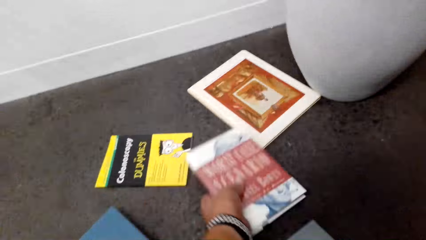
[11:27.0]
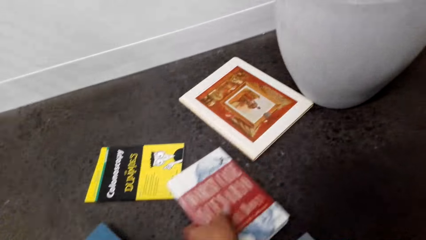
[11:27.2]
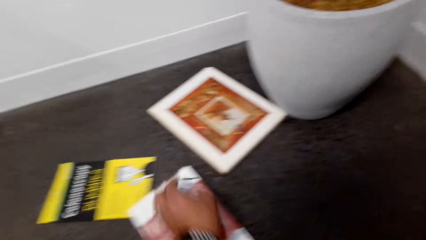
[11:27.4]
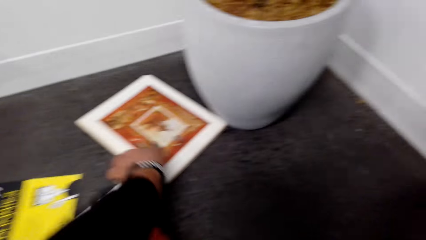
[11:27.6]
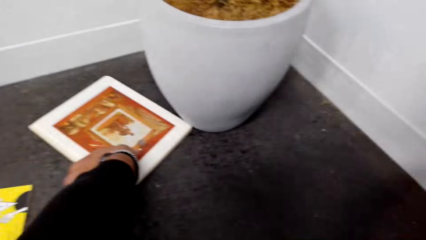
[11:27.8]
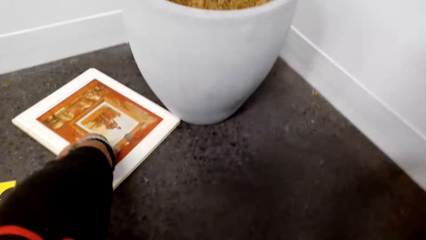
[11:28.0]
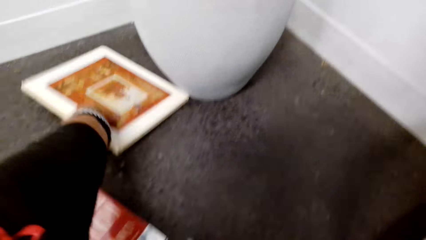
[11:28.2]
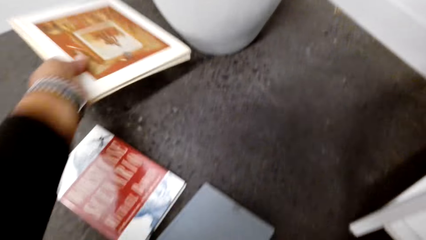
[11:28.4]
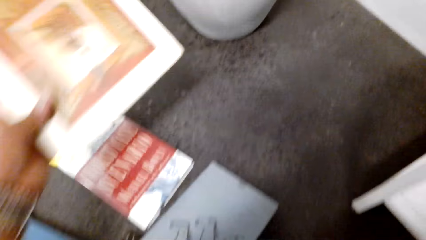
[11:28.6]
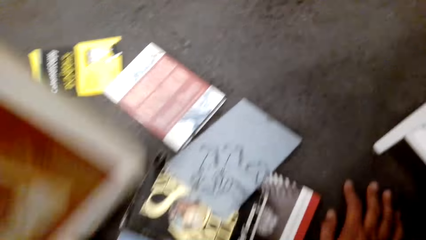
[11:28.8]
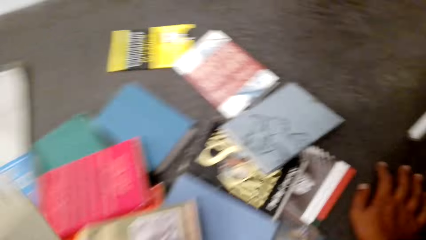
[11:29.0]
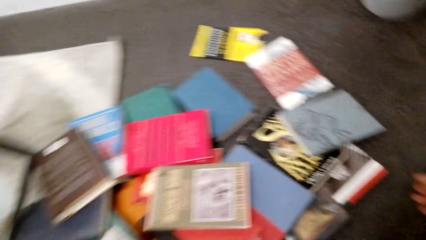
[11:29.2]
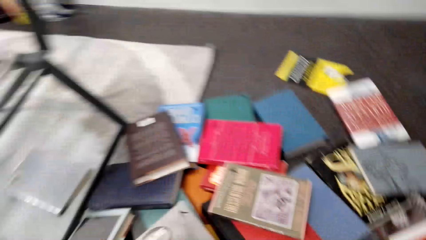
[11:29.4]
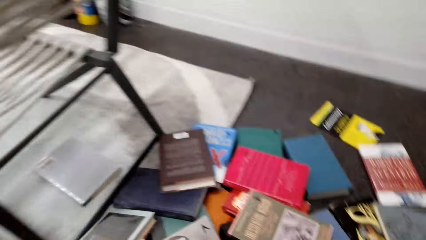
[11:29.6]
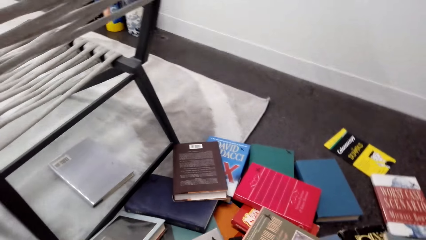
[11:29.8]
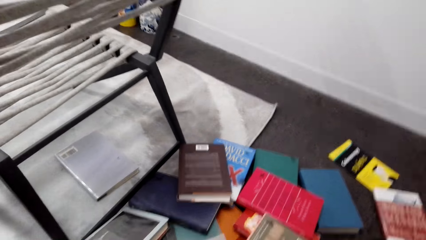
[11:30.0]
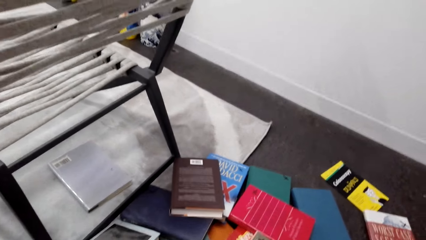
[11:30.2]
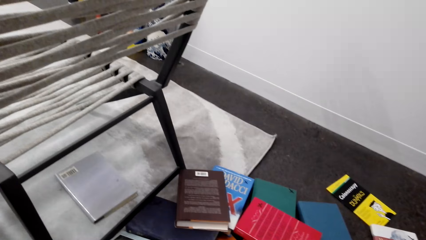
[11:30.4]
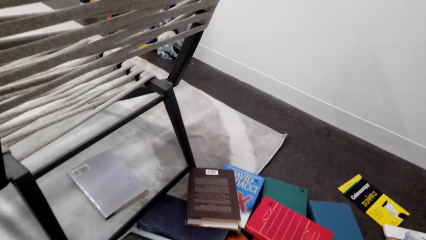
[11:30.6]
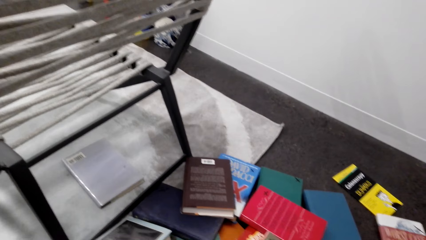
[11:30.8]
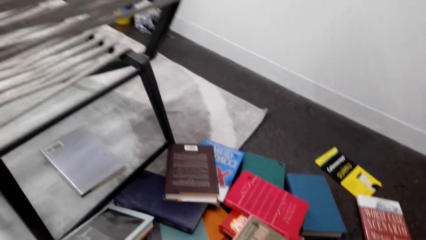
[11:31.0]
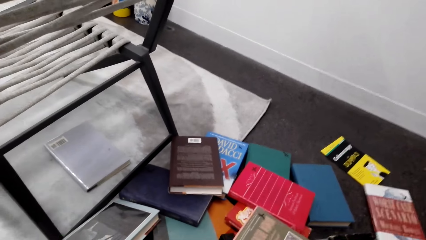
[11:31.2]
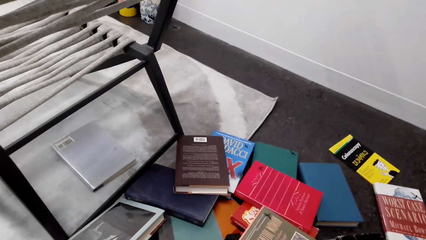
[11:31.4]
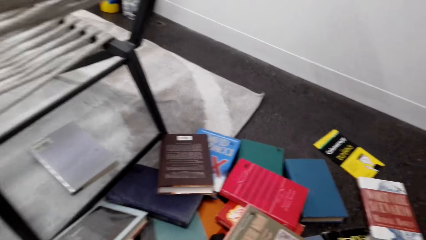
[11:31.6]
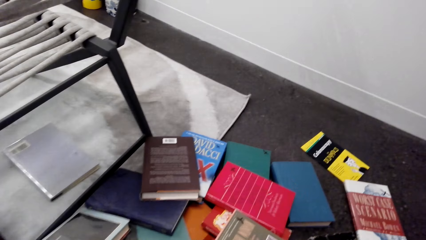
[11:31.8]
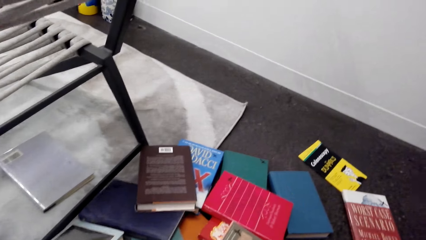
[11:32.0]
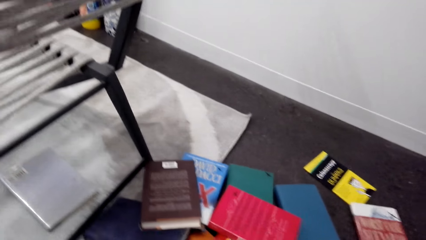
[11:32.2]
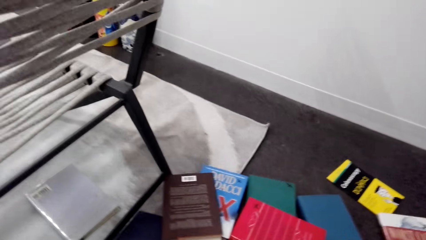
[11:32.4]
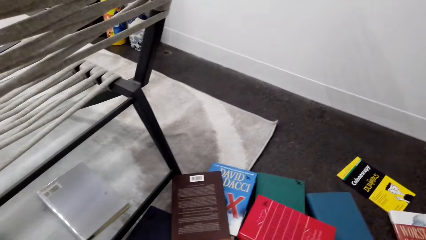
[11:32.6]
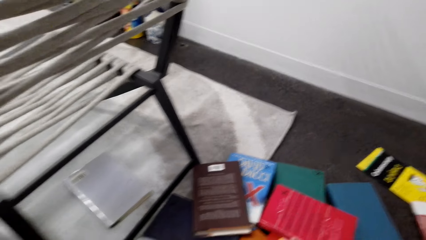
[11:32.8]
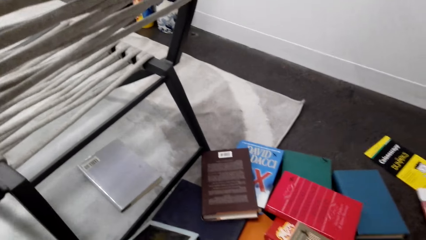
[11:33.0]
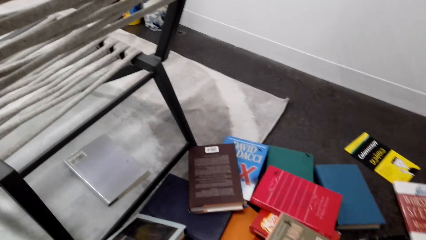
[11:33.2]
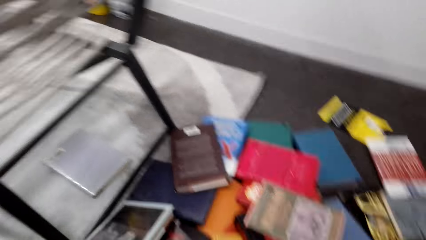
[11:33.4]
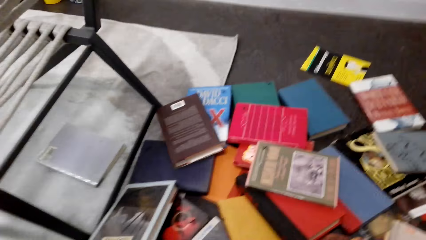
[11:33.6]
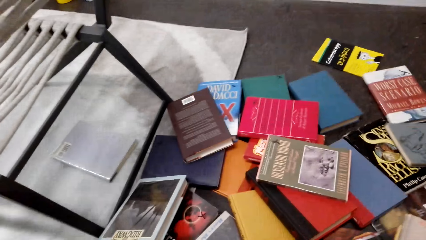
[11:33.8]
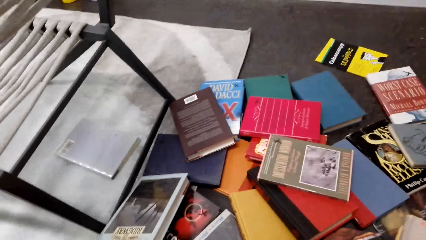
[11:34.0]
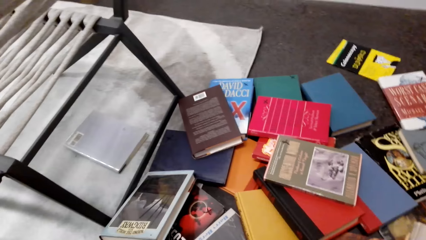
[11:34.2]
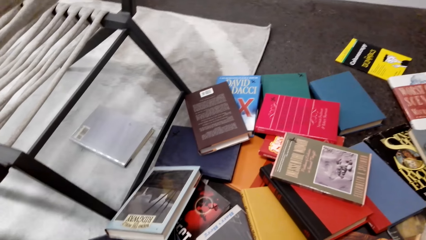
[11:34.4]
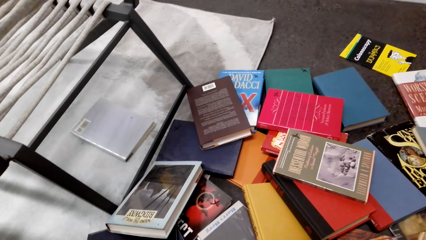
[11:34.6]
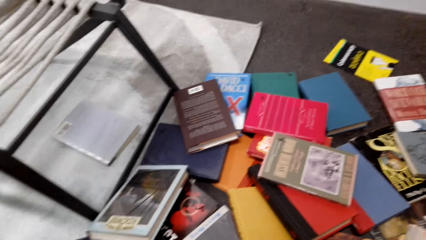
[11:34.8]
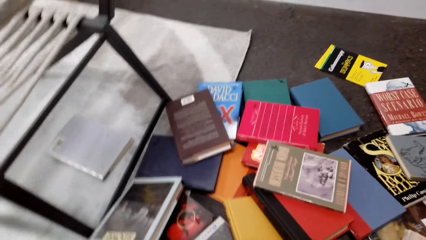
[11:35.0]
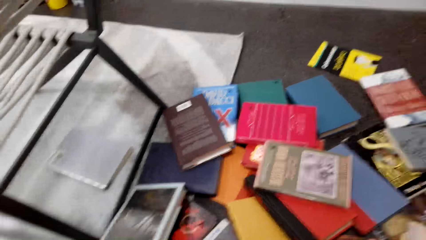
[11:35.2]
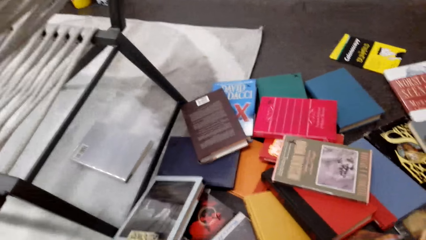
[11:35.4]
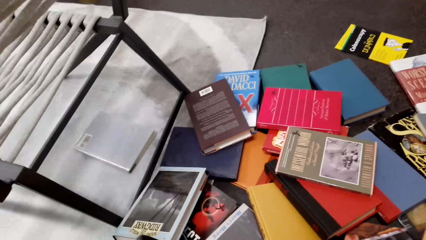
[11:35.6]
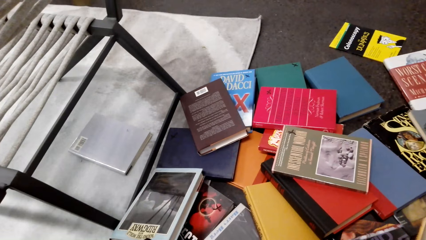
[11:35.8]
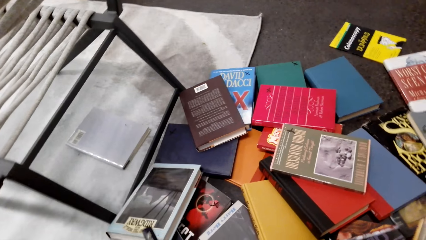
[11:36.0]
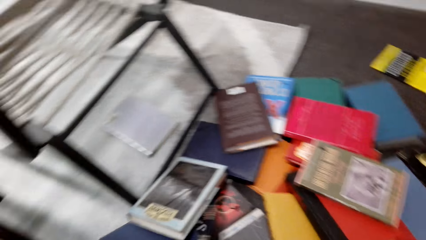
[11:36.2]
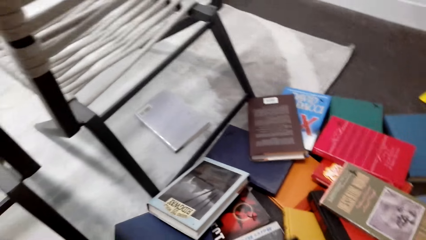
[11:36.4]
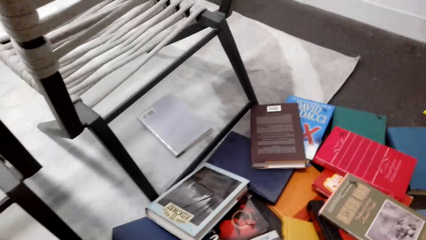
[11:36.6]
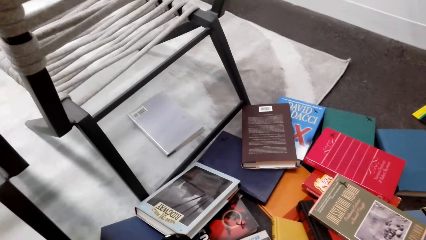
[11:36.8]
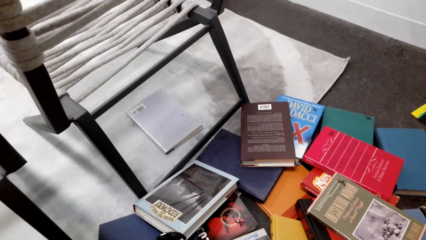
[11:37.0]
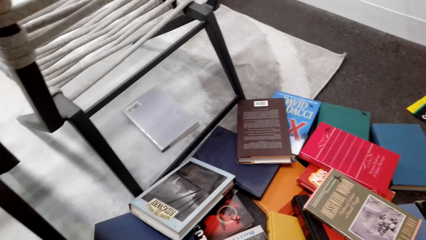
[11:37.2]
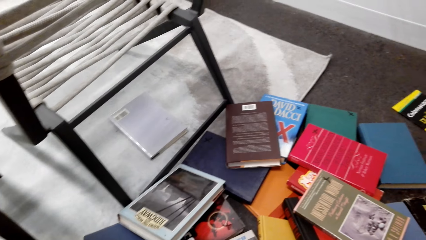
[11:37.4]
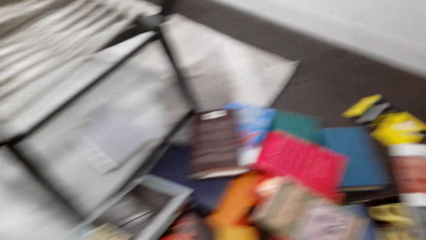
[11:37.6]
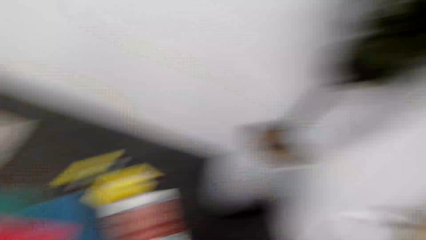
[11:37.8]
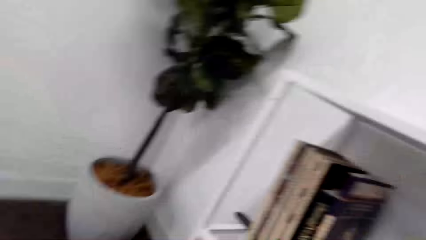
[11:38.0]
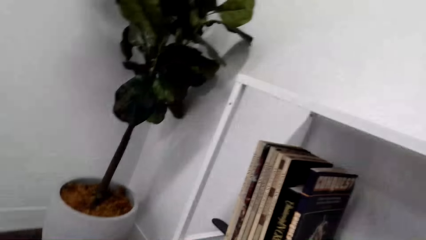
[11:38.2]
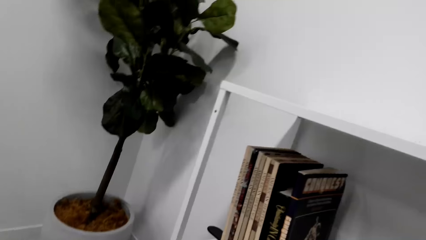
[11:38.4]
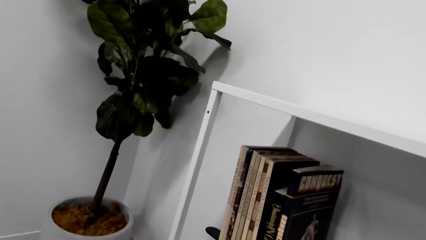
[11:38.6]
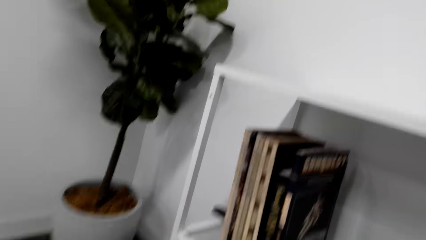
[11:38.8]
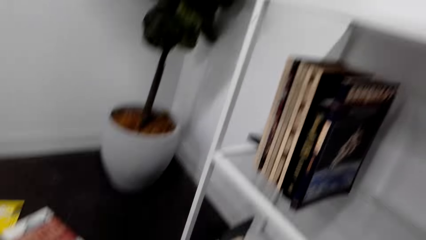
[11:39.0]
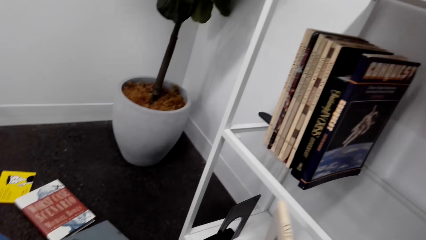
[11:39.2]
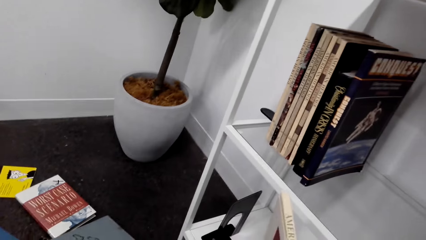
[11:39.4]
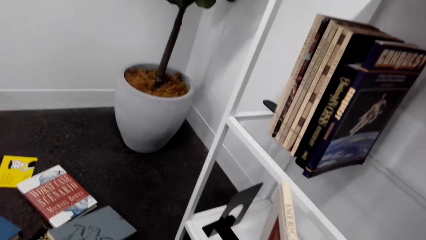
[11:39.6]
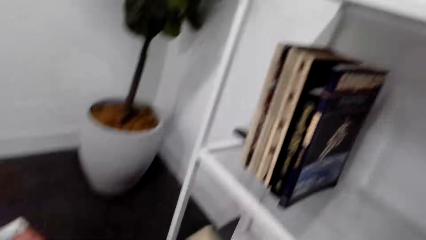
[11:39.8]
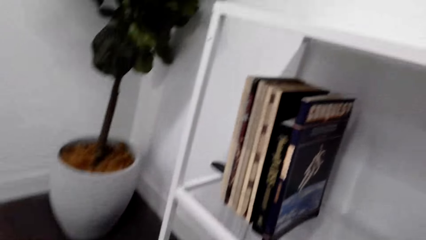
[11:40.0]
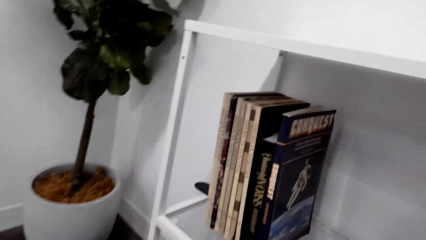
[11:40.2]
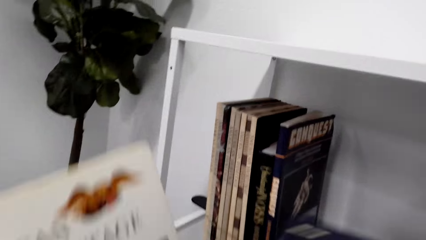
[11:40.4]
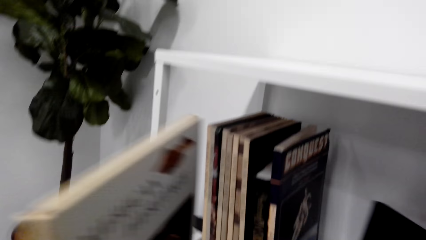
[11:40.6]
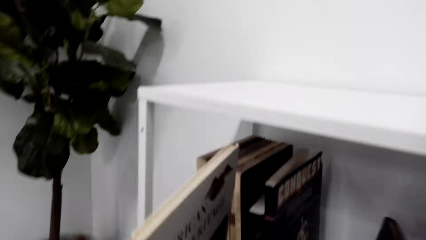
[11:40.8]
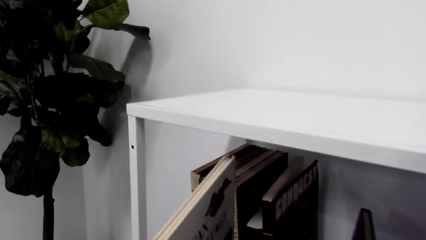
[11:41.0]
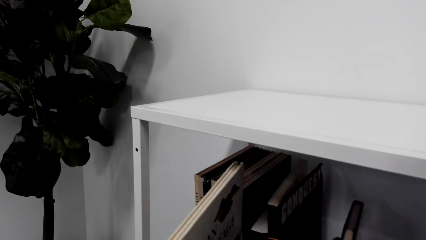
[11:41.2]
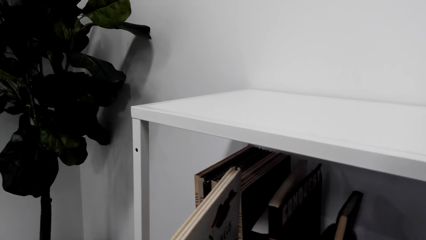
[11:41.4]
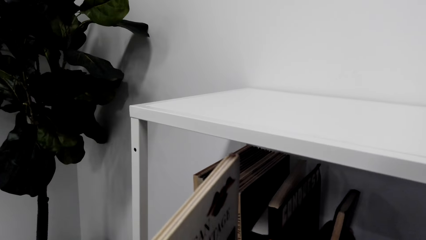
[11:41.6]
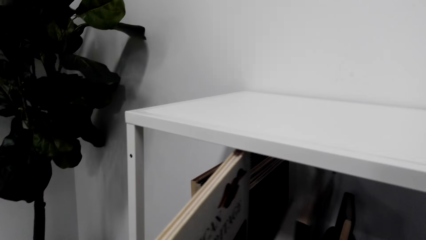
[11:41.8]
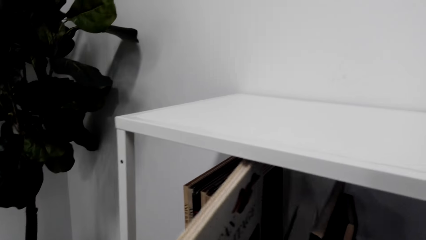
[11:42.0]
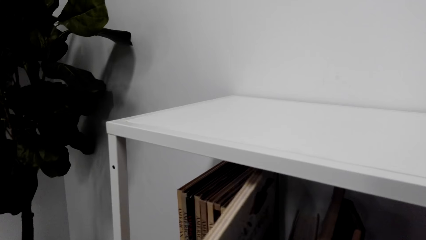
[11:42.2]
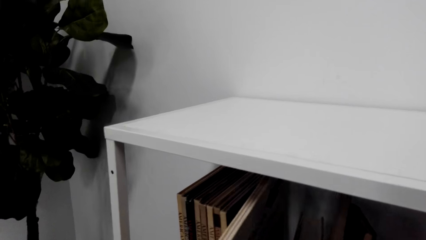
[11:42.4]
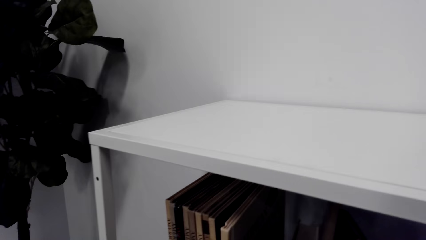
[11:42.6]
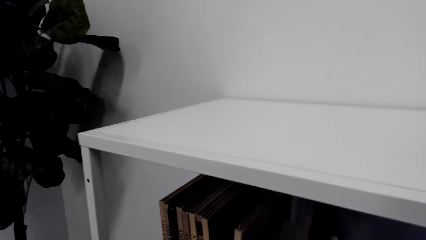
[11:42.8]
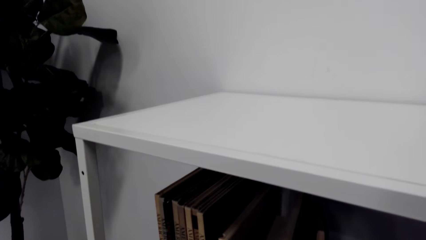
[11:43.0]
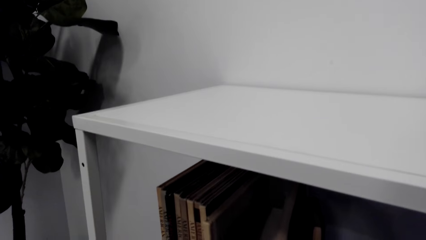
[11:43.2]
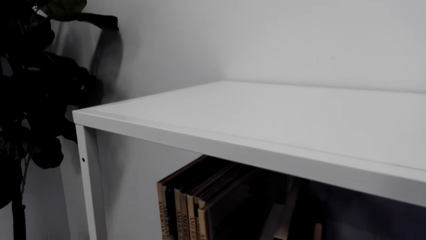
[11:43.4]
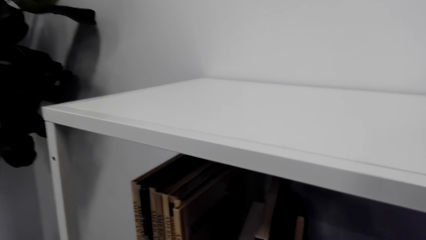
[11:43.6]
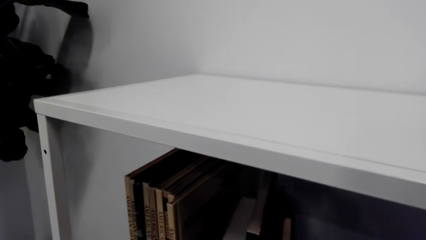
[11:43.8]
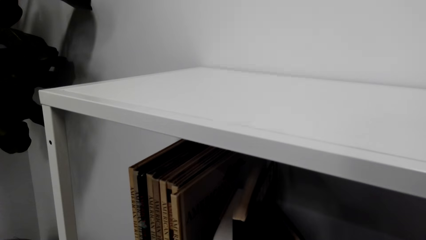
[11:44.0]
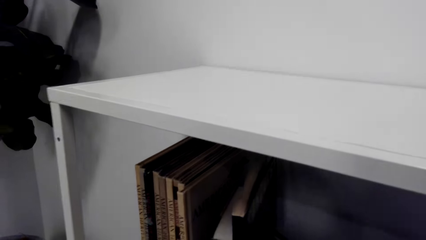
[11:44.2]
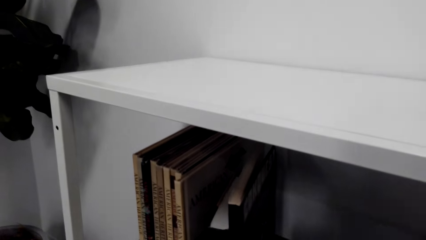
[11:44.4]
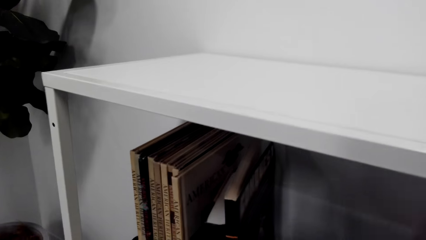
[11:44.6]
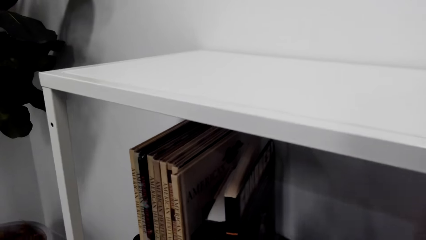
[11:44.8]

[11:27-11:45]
The camera wearer puts the book on the floor. They pick up a book from the floor. They look around the room. They look on the floor. They look at the shelf. They arrange the books on the shelf. They put a book on the shelf.
